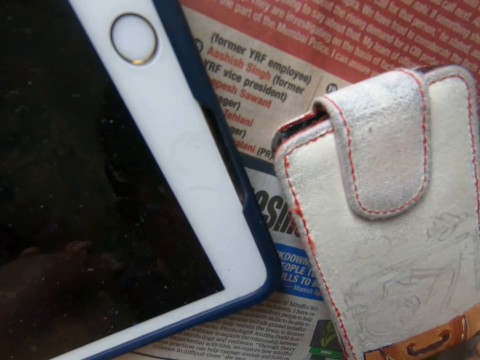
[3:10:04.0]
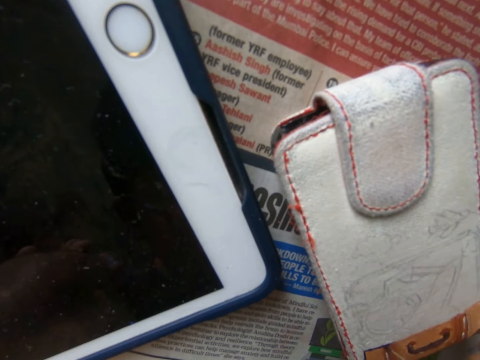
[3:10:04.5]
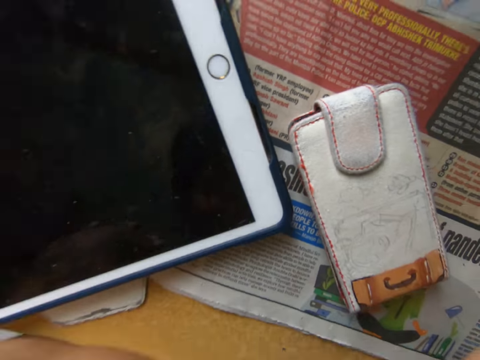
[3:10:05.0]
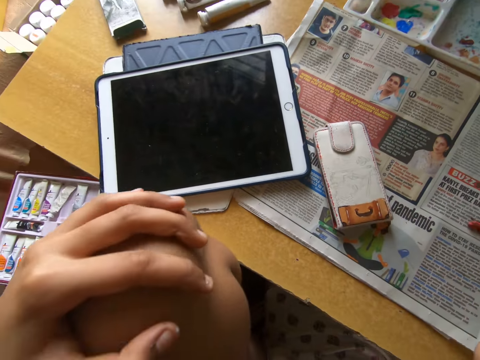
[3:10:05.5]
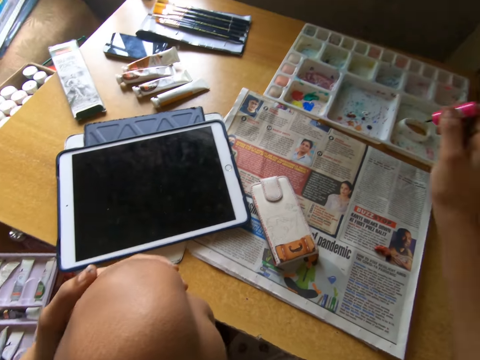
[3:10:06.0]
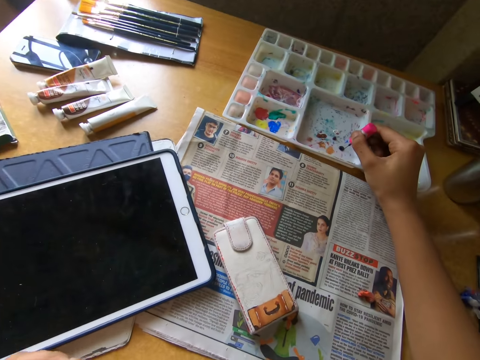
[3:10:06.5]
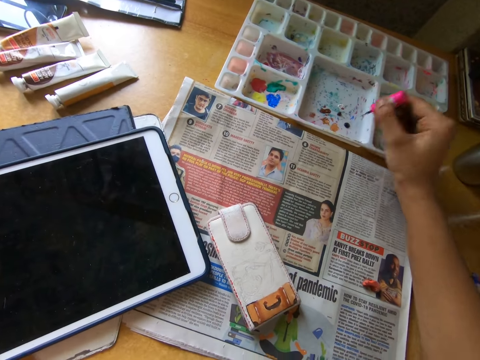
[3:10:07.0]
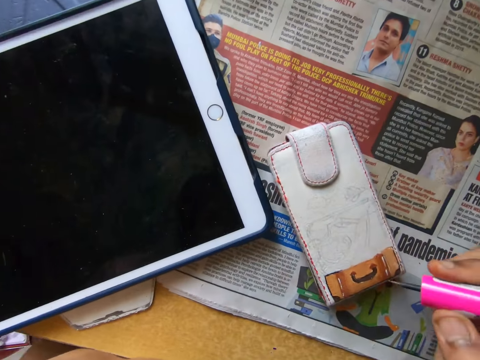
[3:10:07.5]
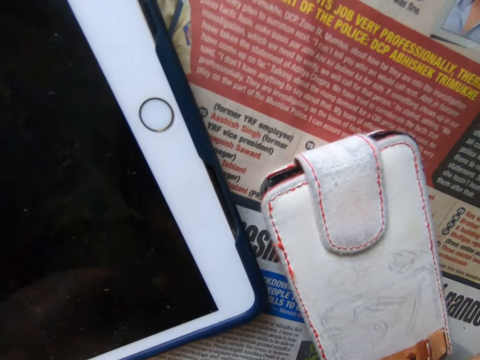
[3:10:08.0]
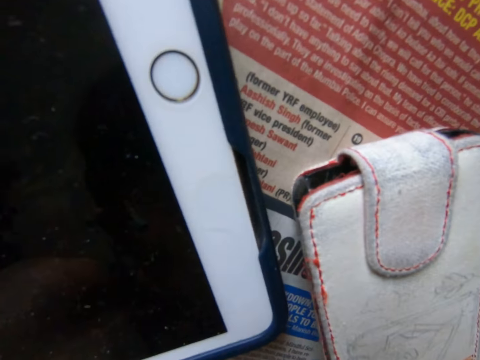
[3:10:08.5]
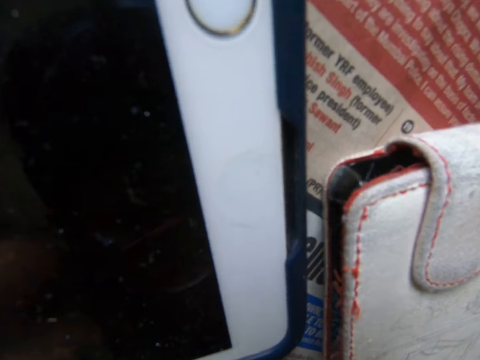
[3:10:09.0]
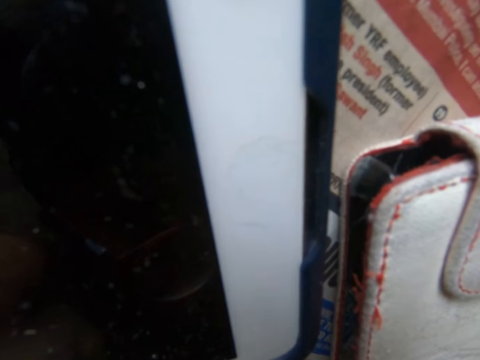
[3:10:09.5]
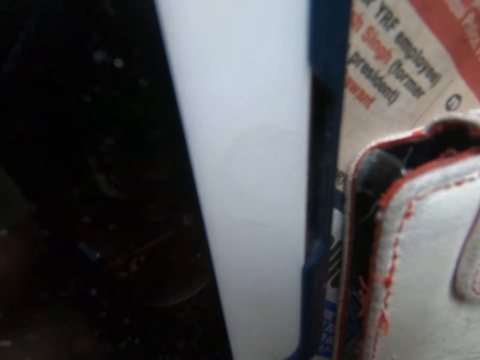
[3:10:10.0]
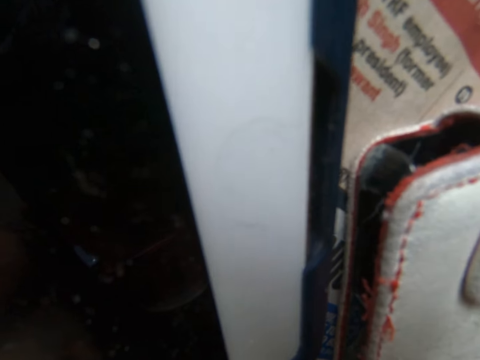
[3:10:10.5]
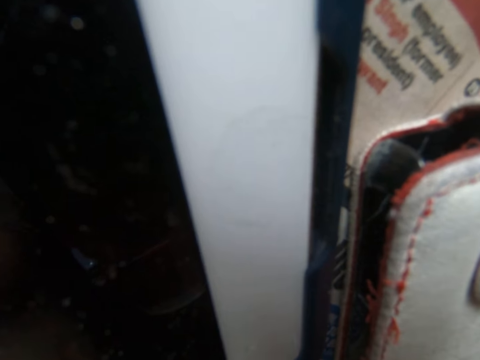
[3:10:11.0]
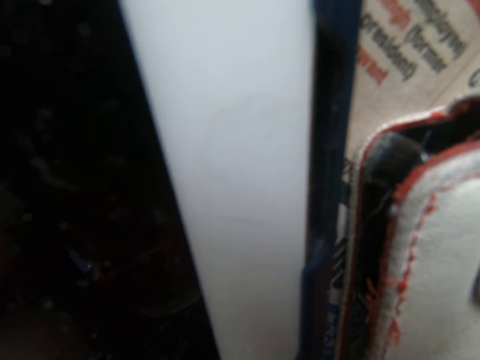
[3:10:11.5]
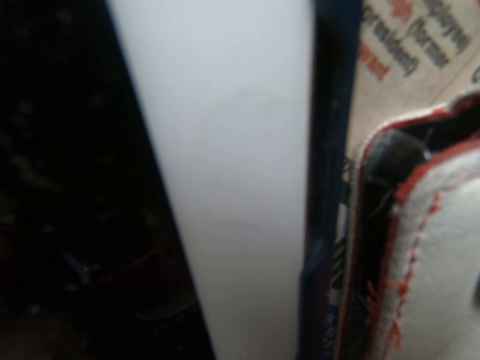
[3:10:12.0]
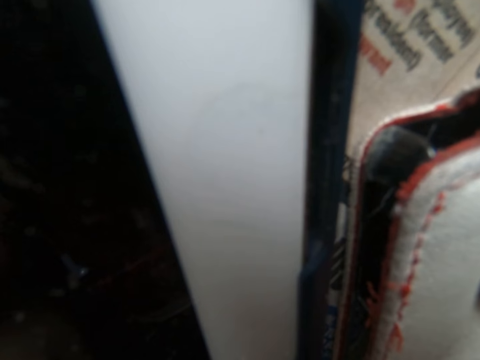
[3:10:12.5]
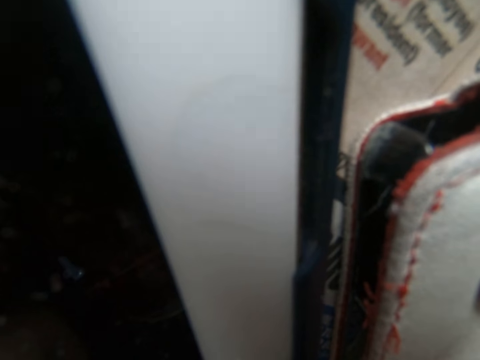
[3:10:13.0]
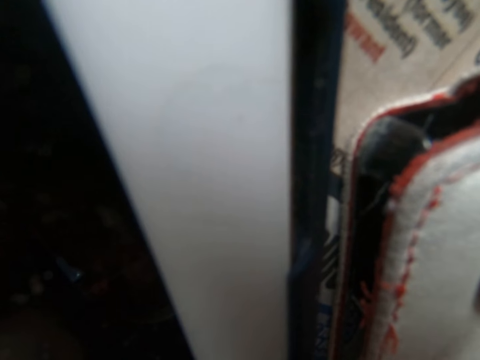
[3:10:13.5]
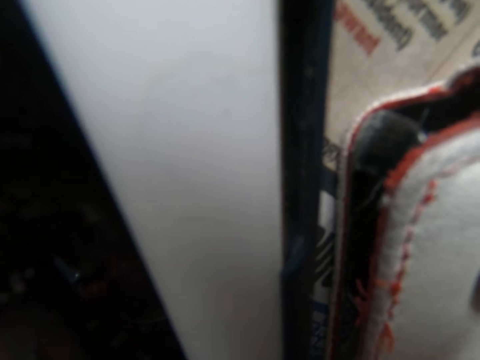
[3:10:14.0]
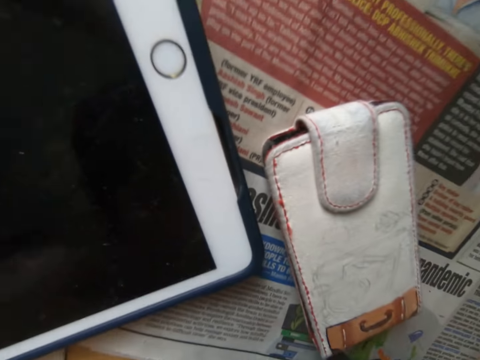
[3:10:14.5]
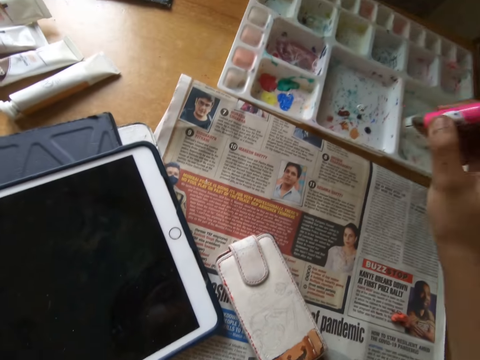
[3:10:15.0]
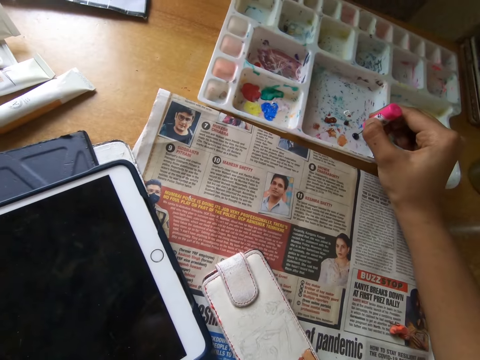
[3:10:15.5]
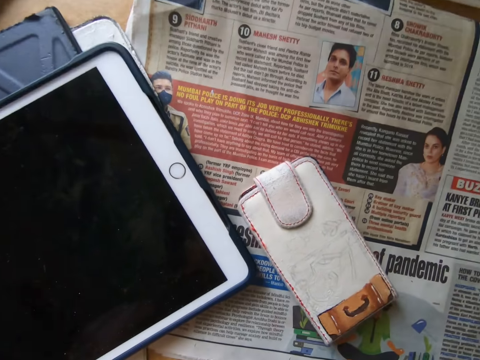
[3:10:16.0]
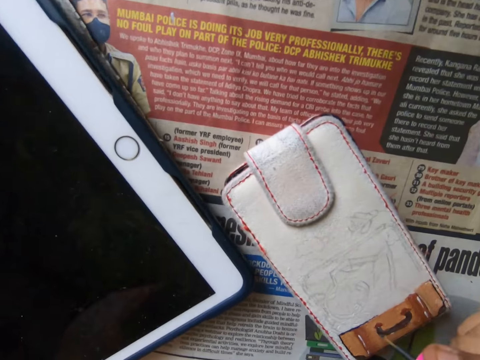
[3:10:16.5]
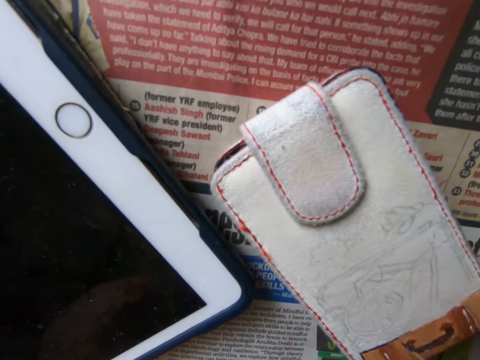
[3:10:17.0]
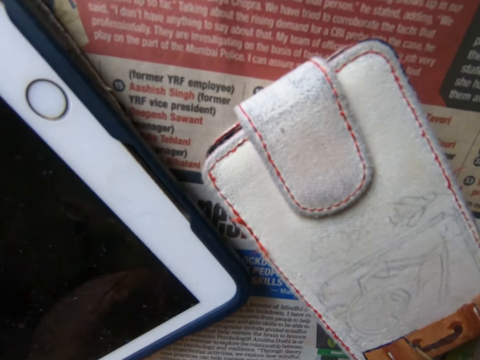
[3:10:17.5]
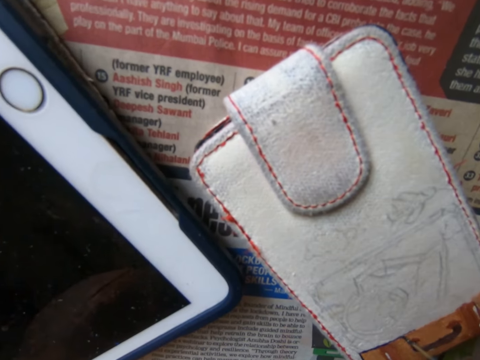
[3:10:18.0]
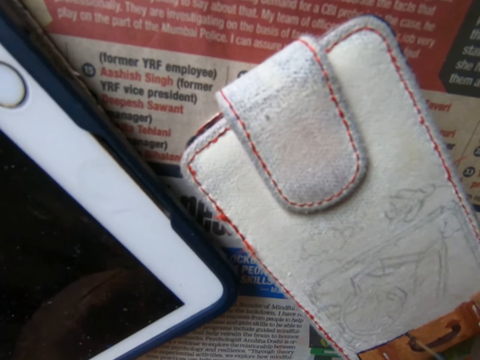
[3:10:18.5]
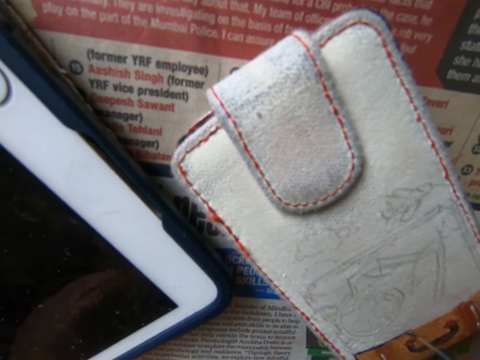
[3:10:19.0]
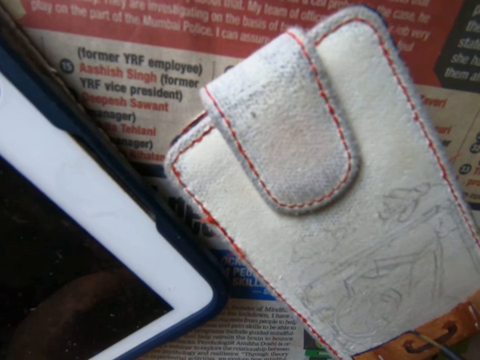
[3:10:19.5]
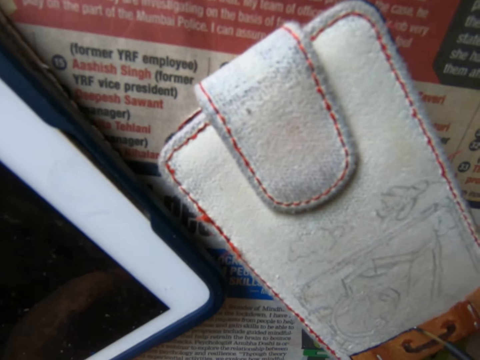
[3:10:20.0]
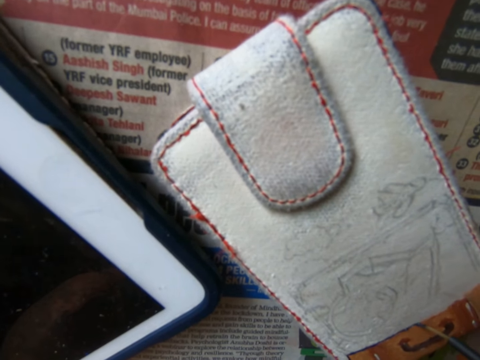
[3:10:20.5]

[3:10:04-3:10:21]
The camera wearer dips the painting brush into the painting pallet on the table. They paint the wallet on the table with the painting brush. They dip the painting brush into the painting pallet on the table. They paint the wallet on the table with the painting brush.

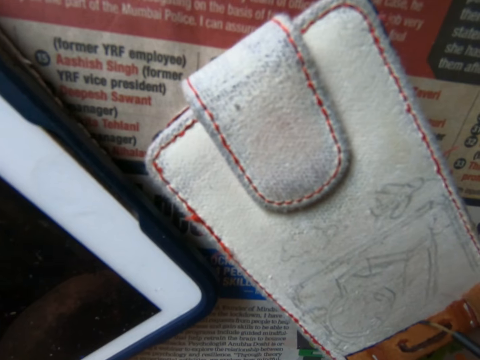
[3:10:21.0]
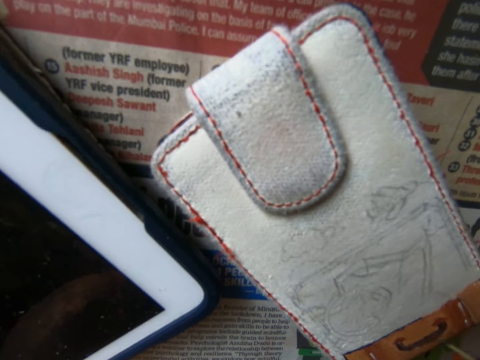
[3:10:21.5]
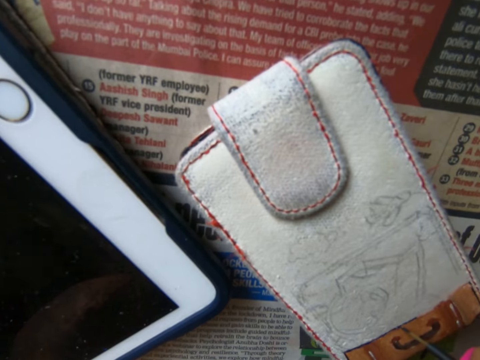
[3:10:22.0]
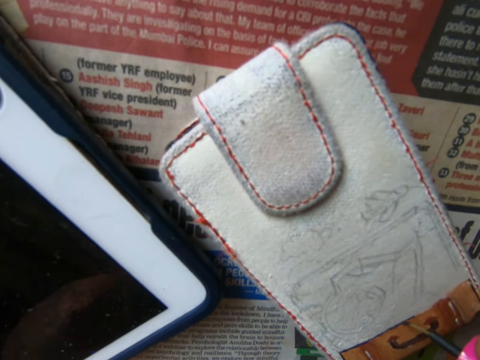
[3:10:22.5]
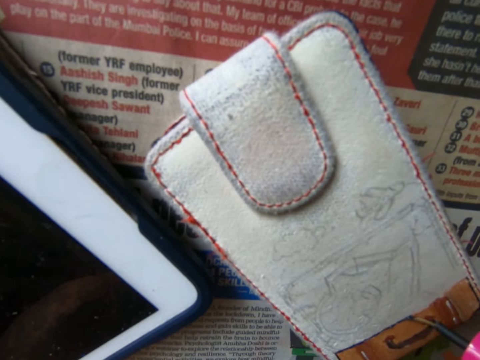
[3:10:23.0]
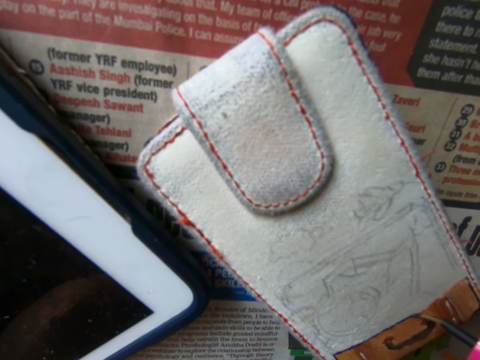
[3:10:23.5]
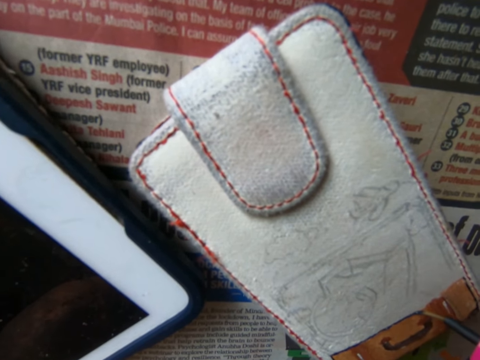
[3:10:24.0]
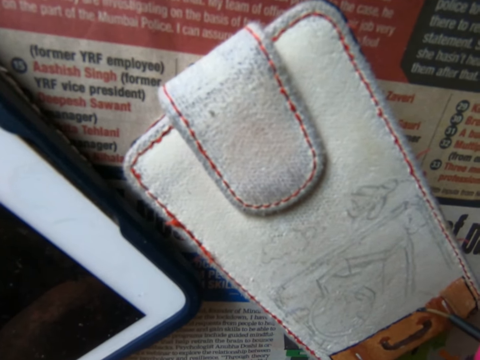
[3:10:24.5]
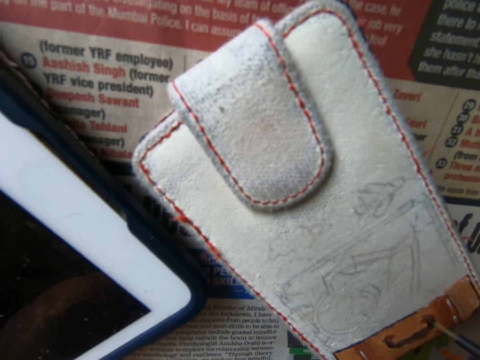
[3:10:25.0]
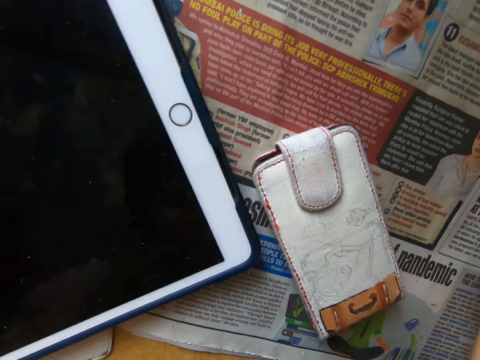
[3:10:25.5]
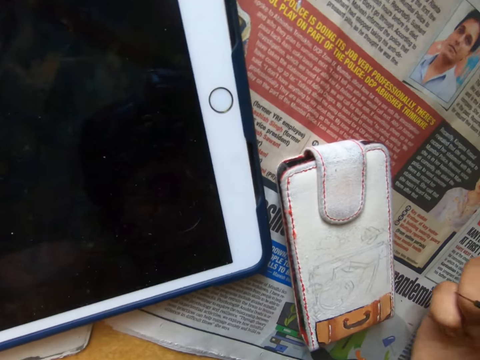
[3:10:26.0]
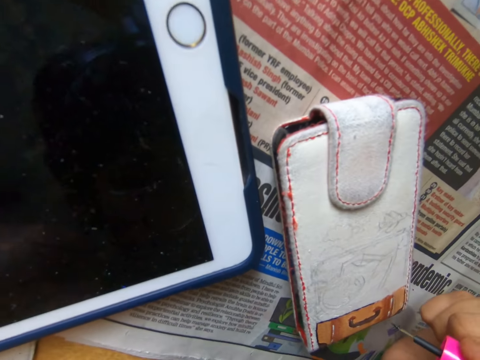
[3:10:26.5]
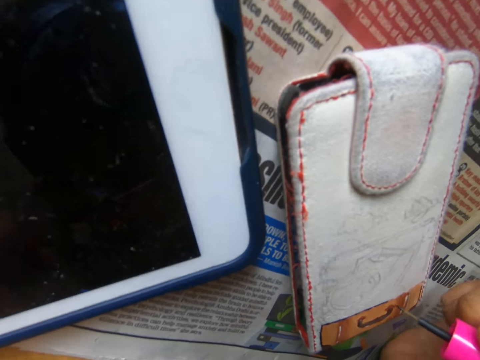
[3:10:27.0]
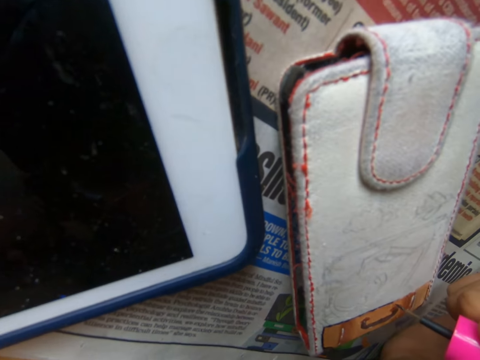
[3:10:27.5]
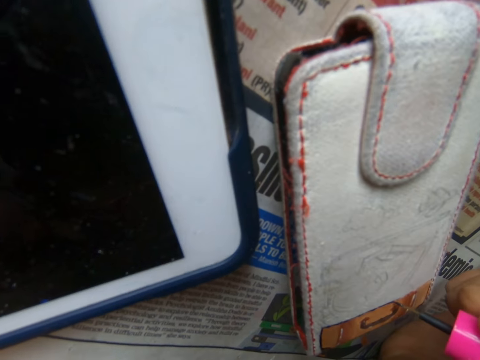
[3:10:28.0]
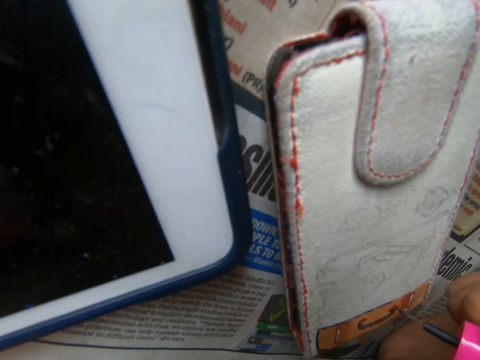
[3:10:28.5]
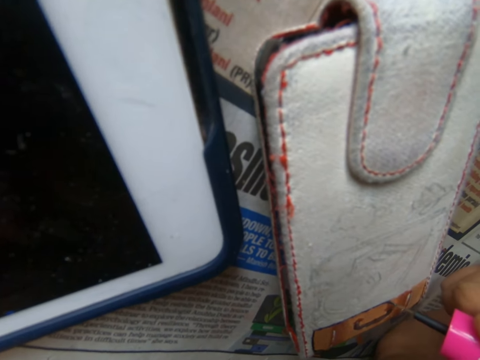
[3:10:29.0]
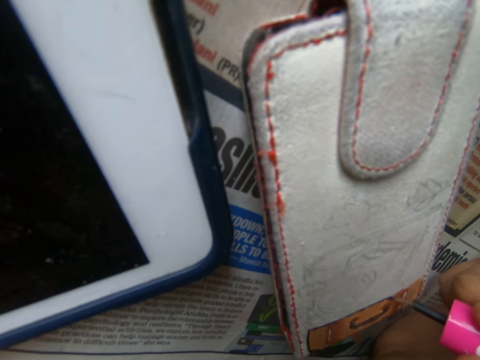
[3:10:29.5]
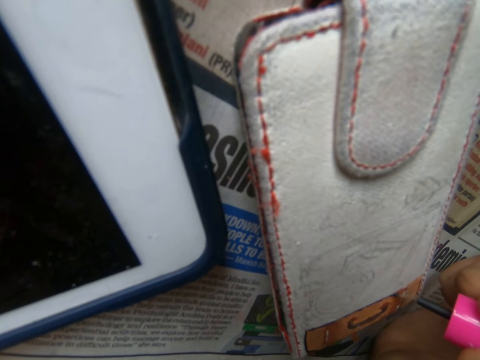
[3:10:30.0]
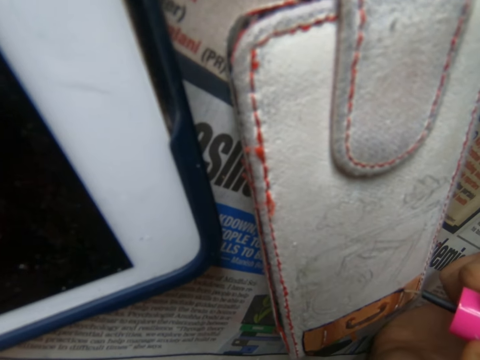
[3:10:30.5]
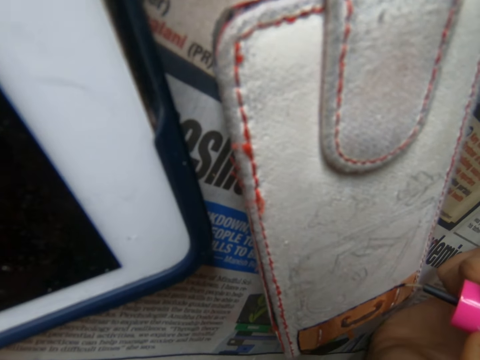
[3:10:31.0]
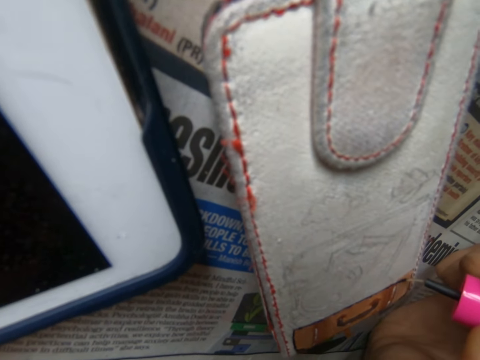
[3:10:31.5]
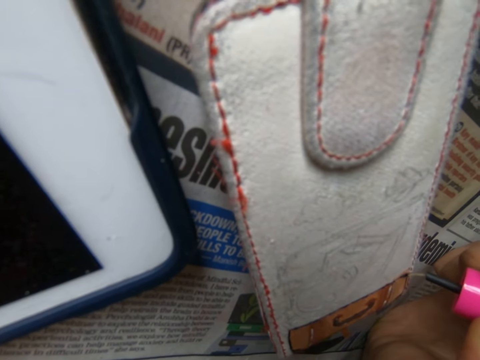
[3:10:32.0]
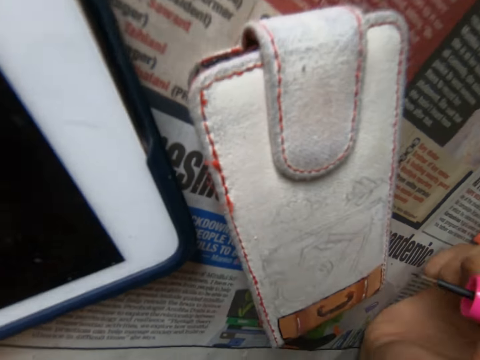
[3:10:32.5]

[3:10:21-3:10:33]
The camera wearer pulls the brush off the wallet. They paint the wallet on the table with the painting brush or pencil.
